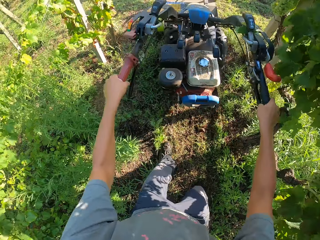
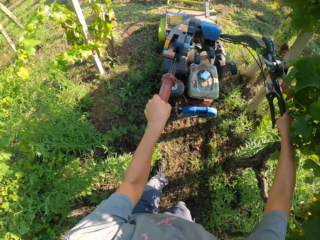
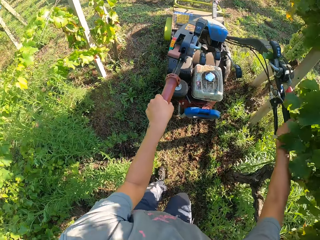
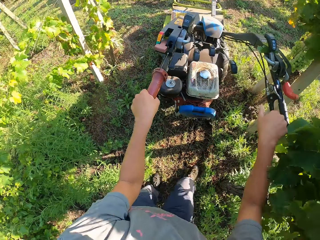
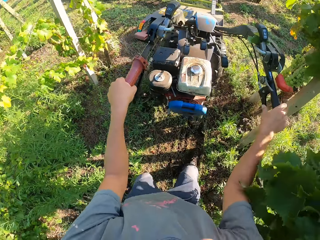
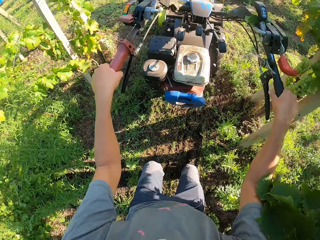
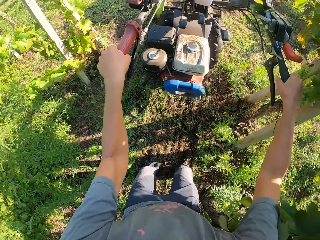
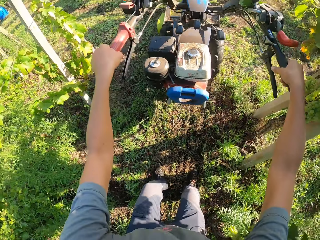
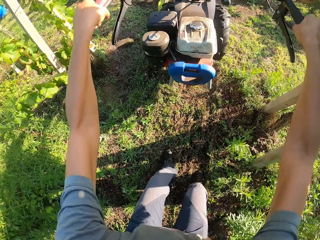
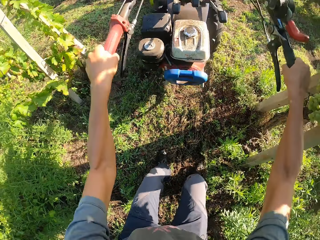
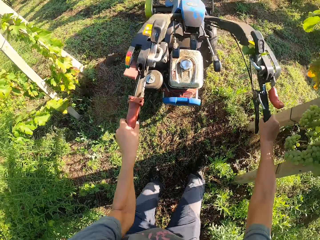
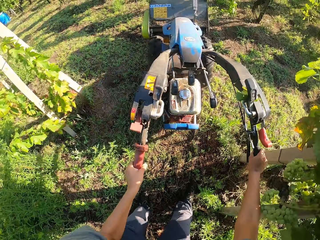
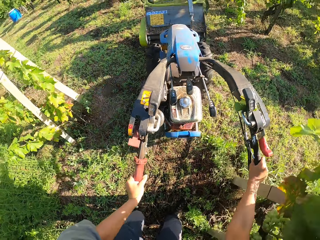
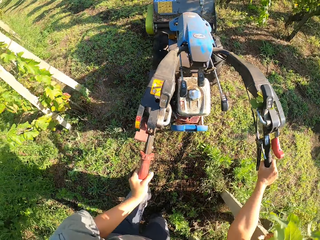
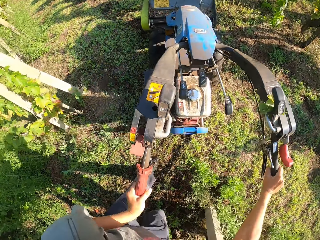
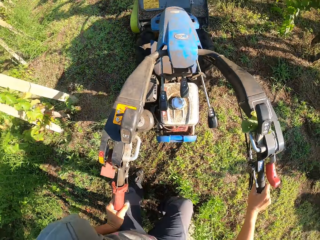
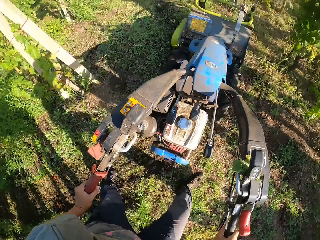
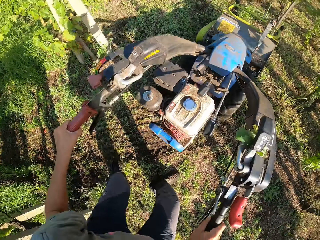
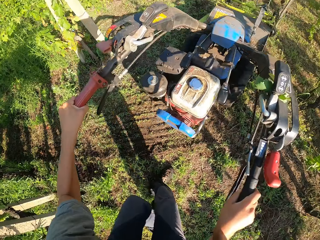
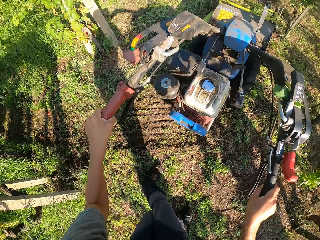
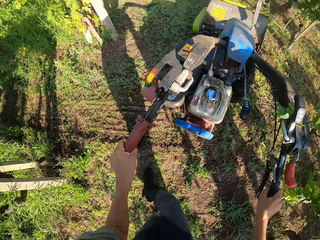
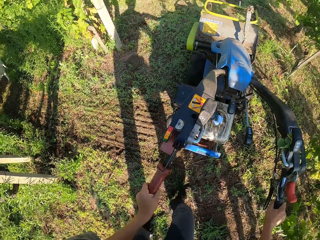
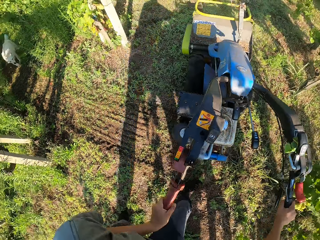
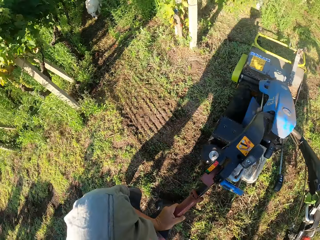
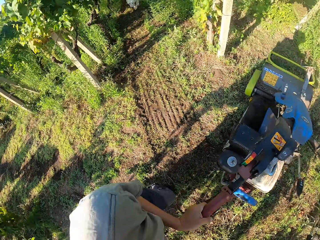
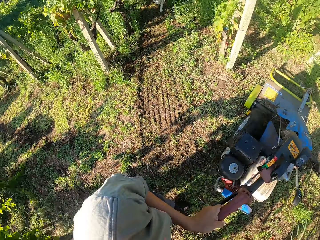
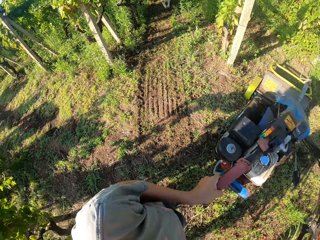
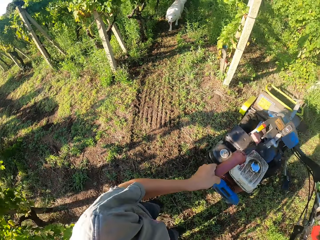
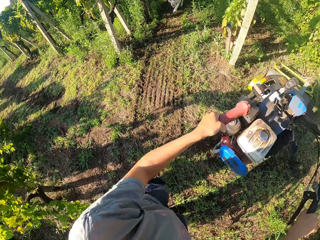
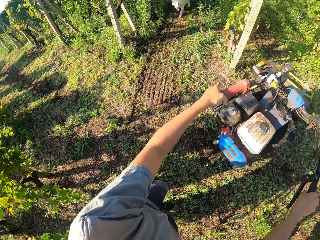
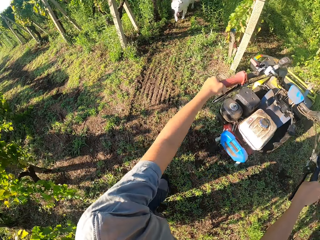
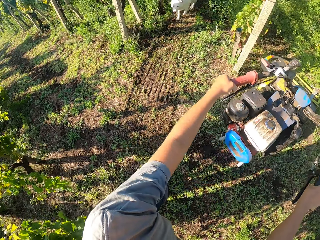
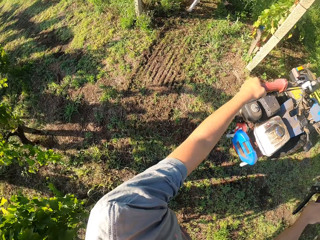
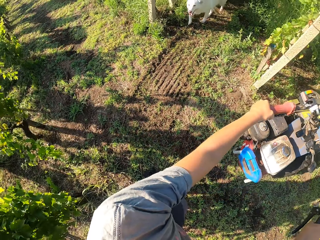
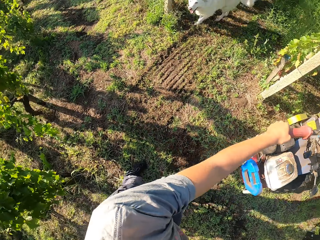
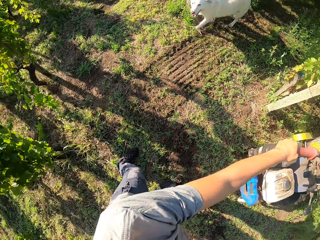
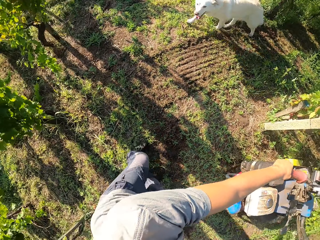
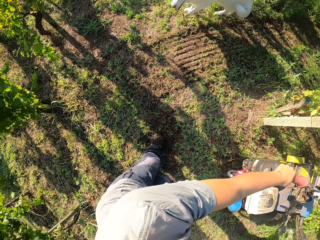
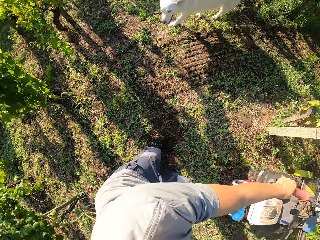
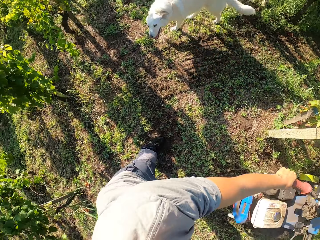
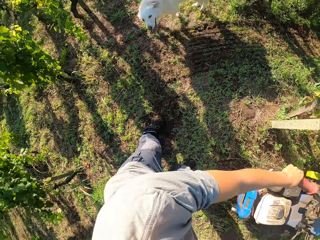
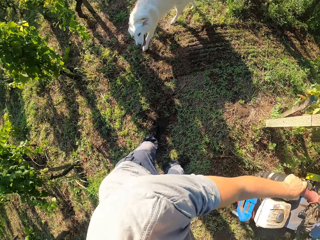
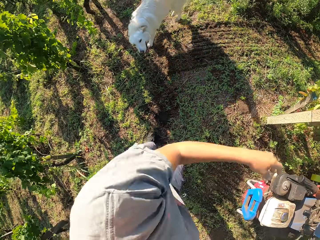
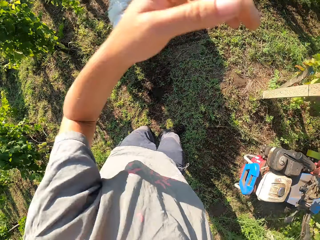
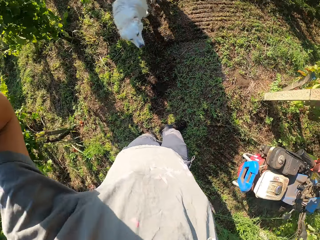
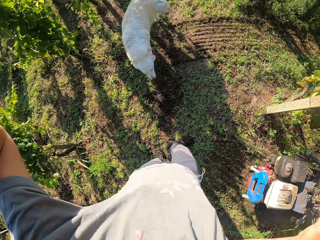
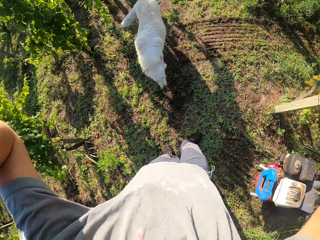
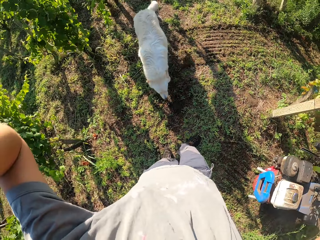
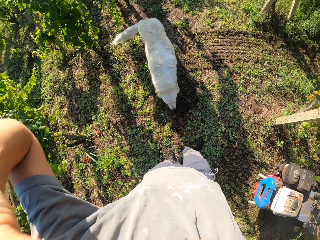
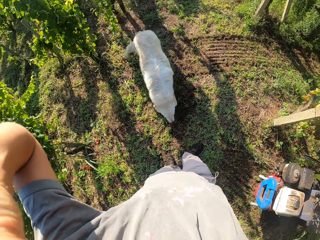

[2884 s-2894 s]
The camera wearer lifts up the brush mower blade from the ground. He turns the brush mower to the left. He drops the brush mower blade on the ground. A dog walks towards the camera wearer. The camera wearer continues cutting the grasses on the farm with the brush mower. He raises his left hand towards the camera on his head.
